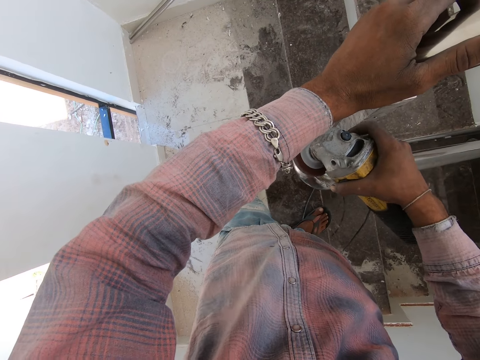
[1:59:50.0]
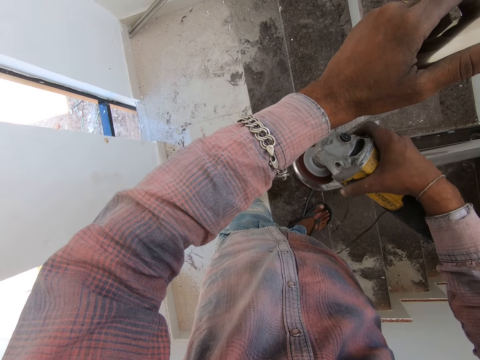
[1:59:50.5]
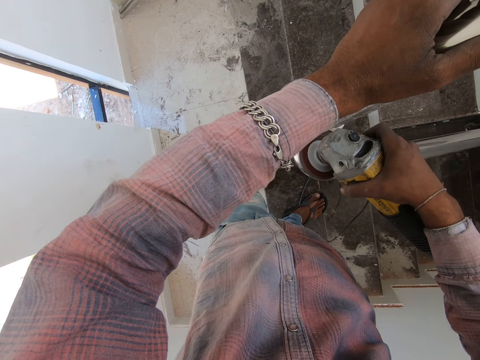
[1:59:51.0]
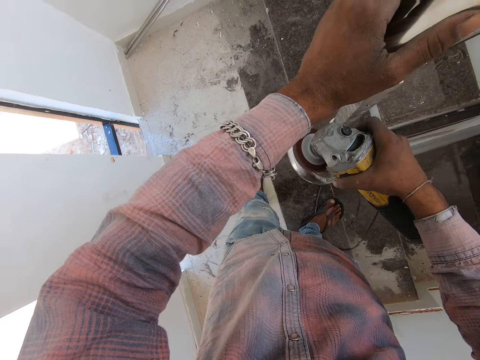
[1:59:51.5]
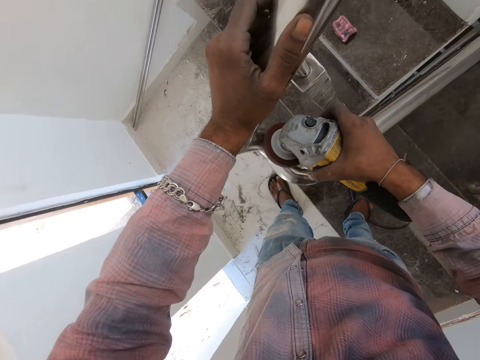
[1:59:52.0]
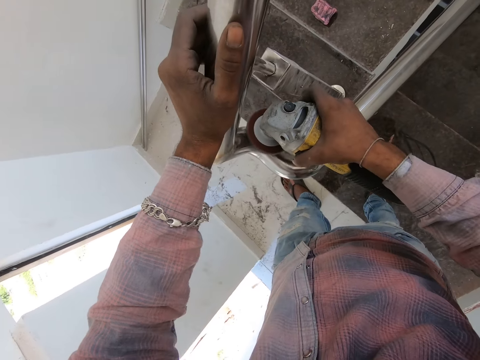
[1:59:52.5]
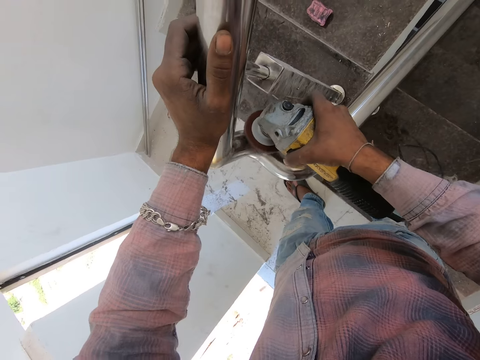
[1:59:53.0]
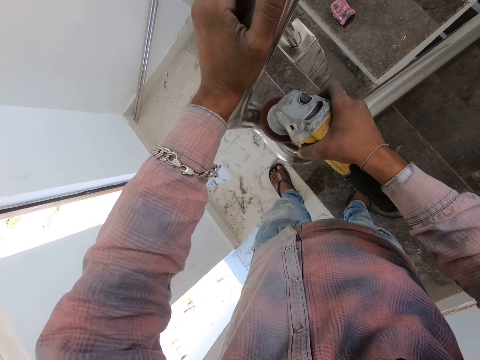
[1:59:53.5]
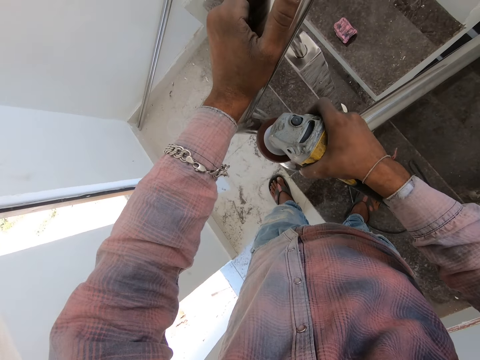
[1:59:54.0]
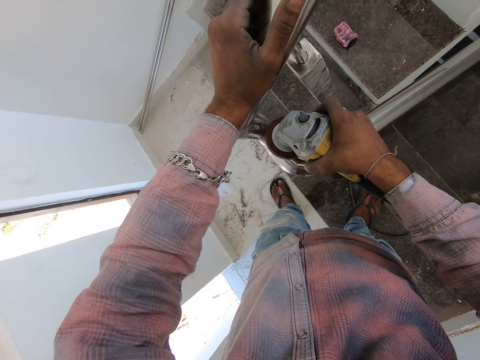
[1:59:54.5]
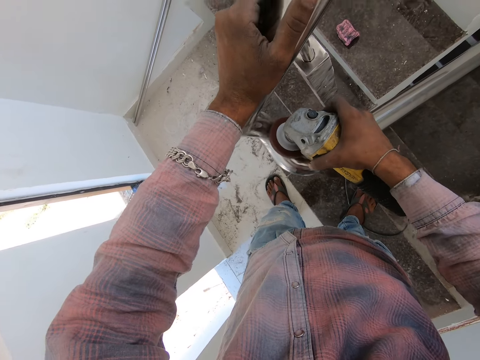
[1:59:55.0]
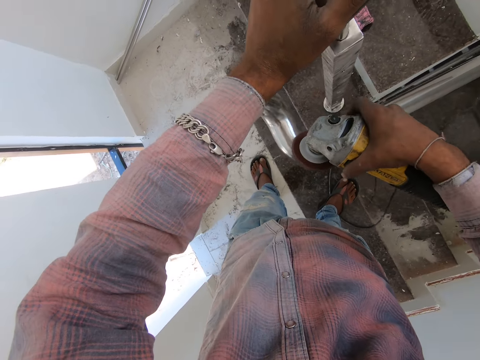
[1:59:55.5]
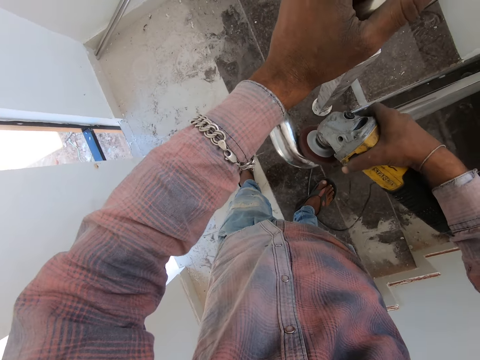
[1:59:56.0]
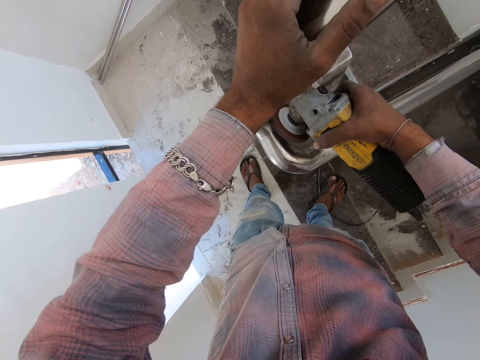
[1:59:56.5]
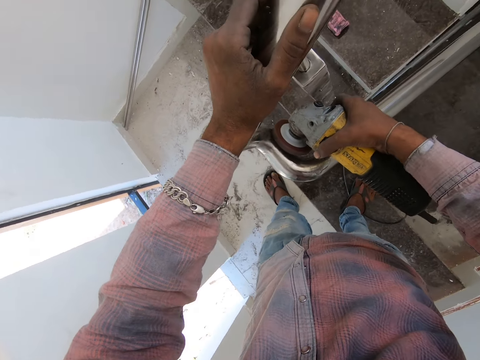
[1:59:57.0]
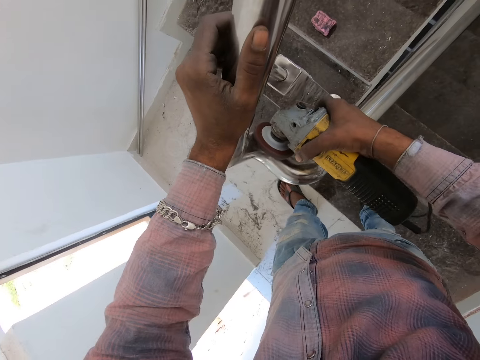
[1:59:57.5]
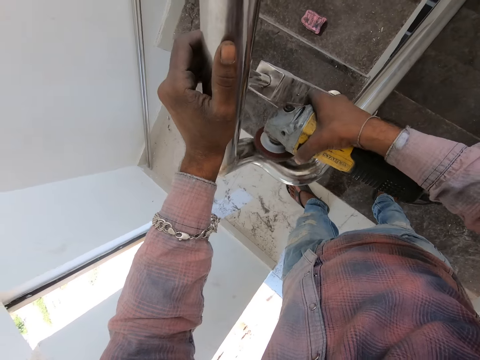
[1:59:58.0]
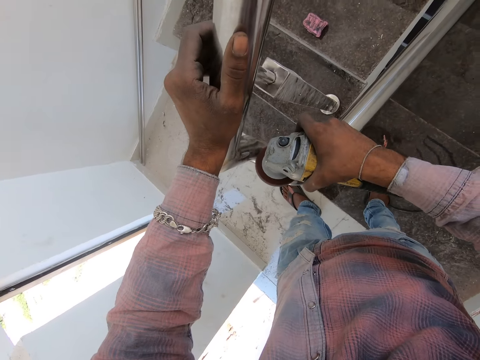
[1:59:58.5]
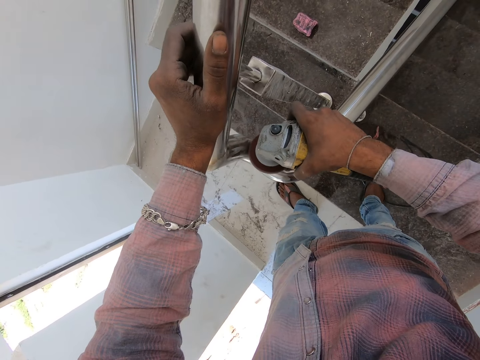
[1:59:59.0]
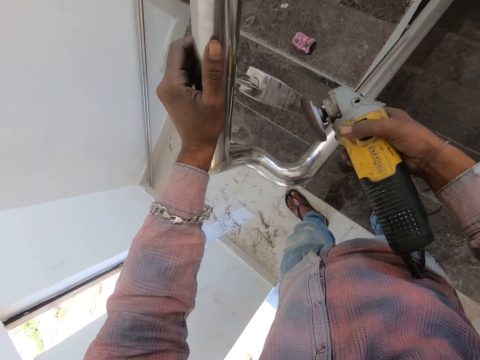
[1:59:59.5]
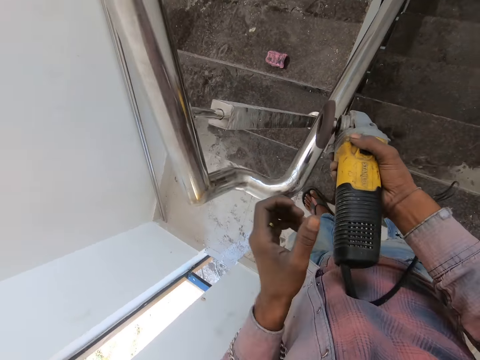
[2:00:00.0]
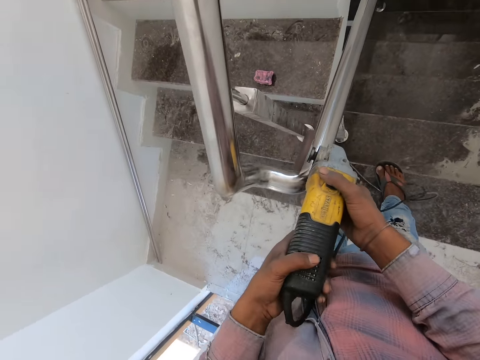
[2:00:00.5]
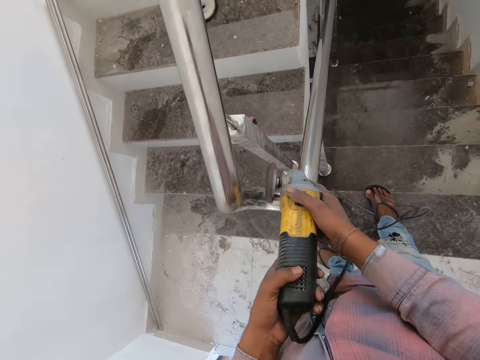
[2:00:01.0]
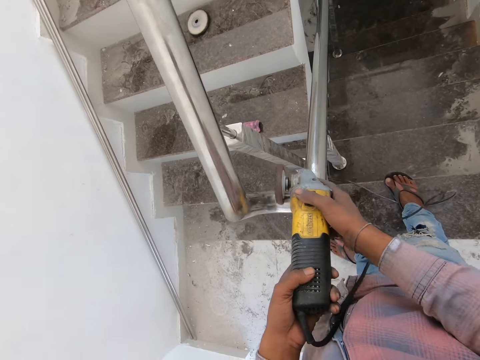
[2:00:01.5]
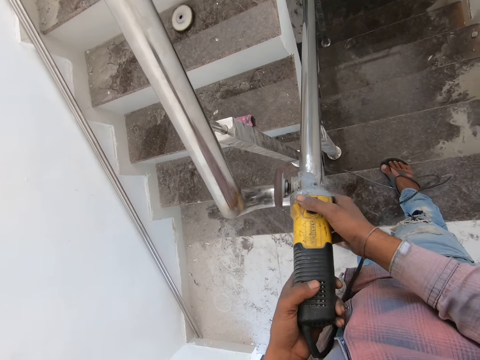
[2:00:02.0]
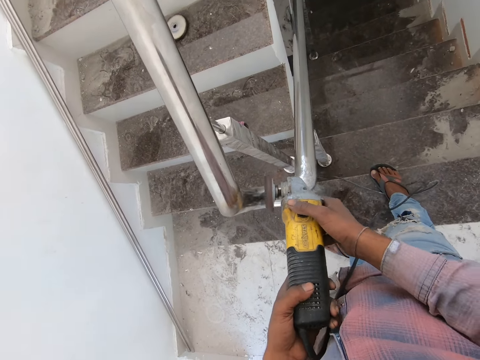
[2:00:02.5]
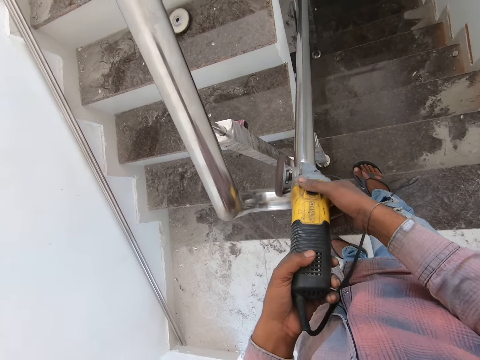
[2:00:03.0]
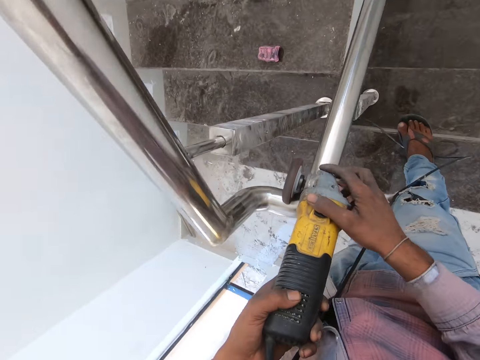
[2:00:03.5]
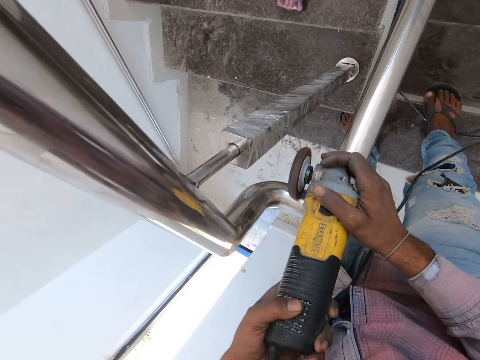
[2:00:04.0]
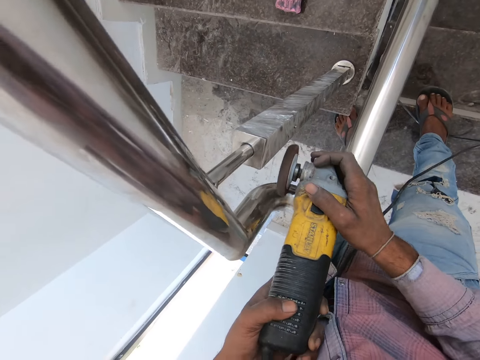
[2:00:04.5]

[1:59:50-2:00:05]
The camera wearer holds the angle grinder with both hands. They polish the steel using the angle grinder.

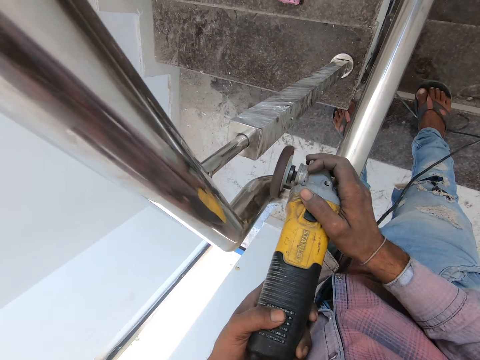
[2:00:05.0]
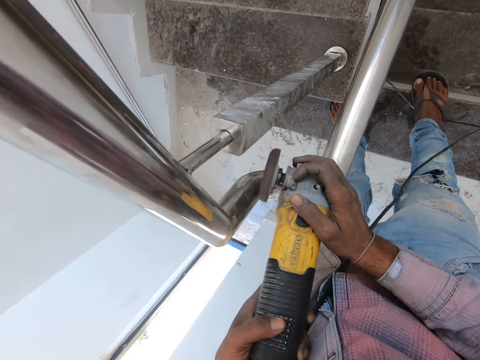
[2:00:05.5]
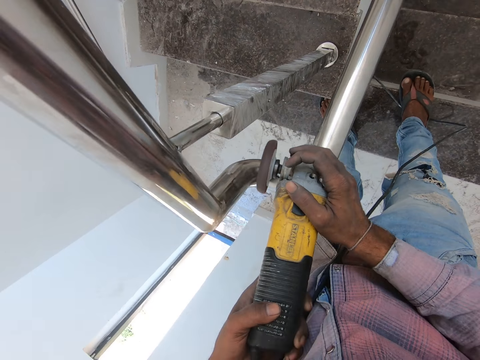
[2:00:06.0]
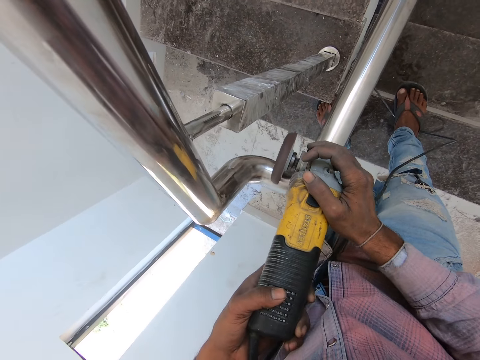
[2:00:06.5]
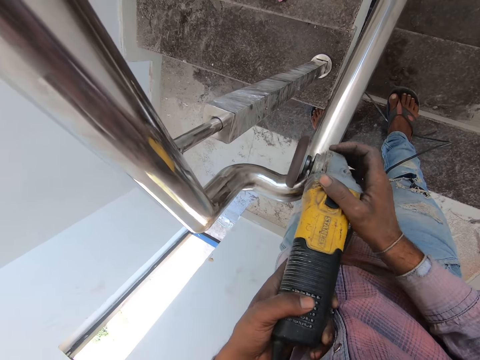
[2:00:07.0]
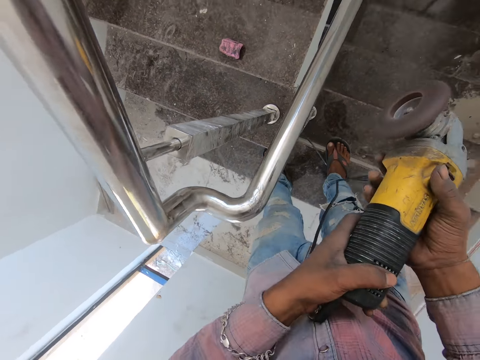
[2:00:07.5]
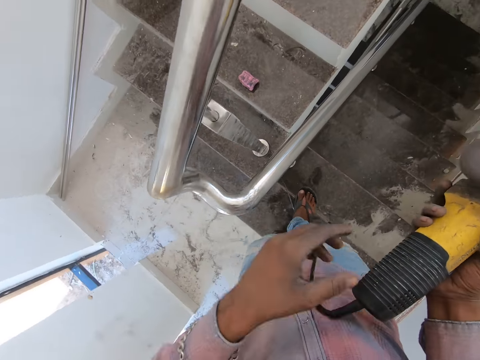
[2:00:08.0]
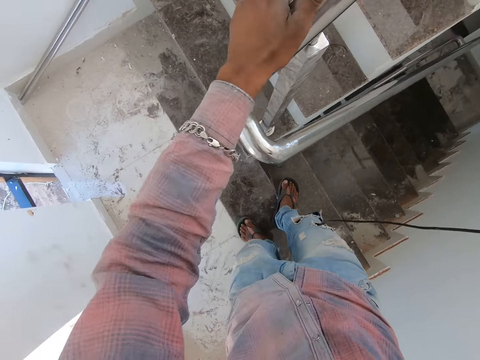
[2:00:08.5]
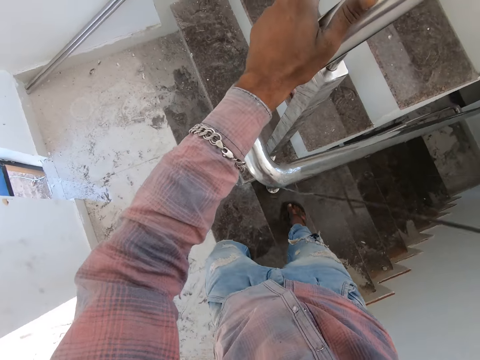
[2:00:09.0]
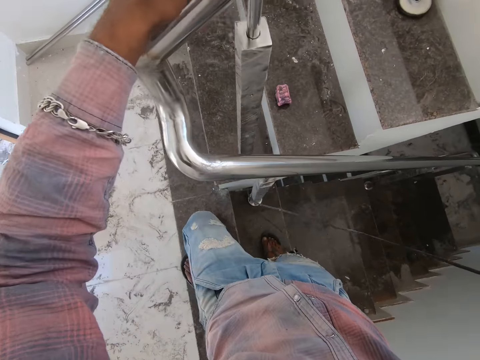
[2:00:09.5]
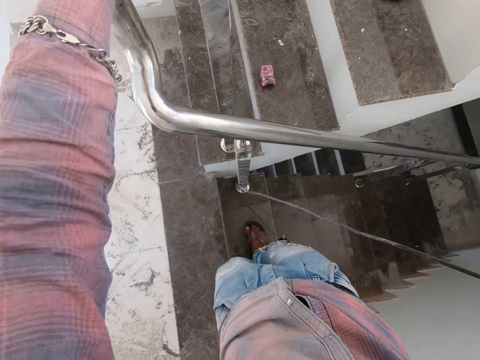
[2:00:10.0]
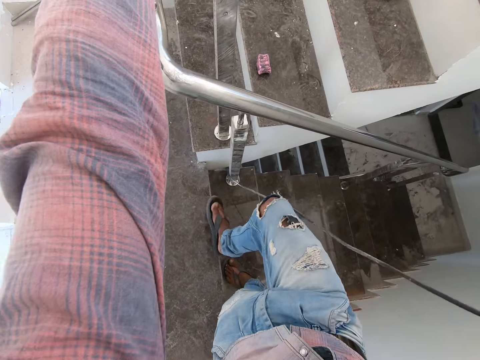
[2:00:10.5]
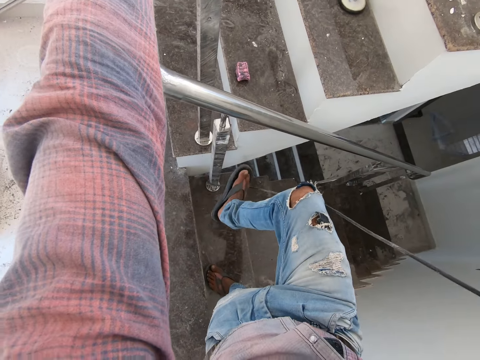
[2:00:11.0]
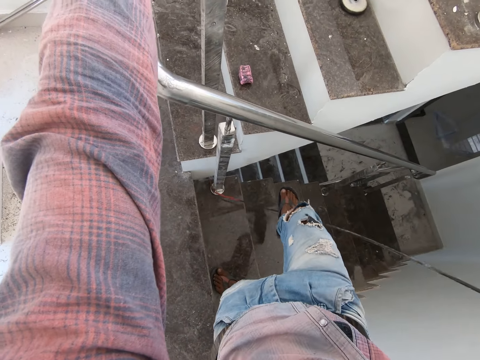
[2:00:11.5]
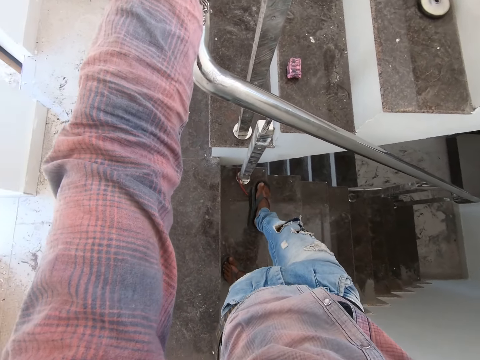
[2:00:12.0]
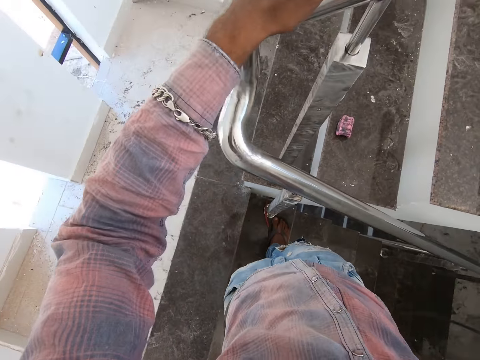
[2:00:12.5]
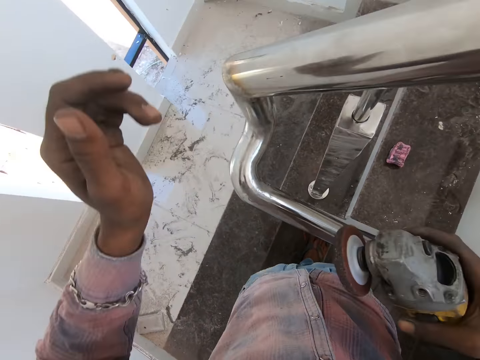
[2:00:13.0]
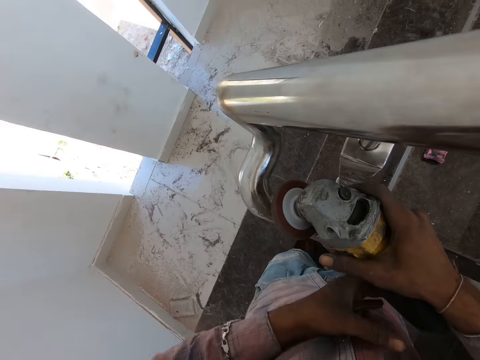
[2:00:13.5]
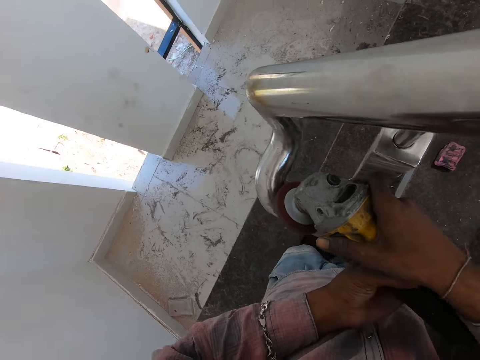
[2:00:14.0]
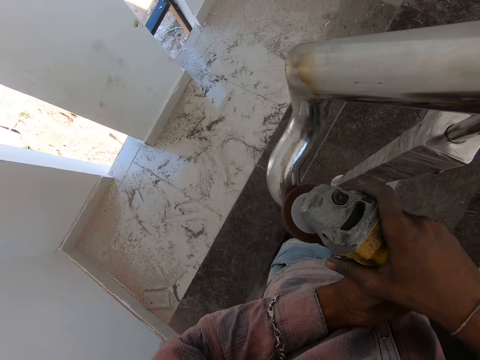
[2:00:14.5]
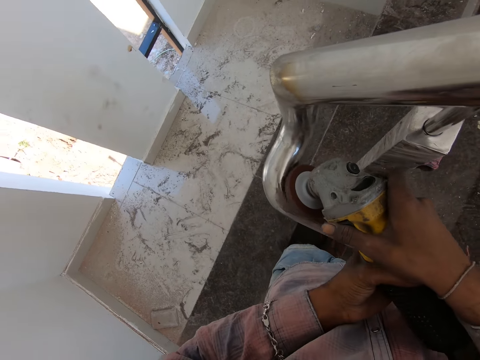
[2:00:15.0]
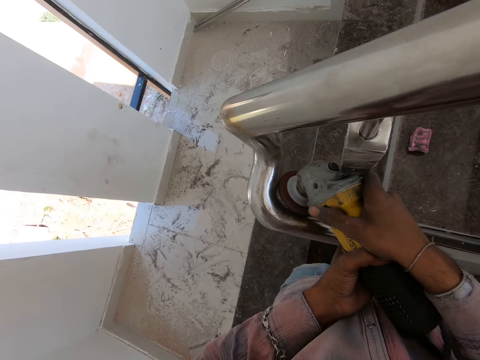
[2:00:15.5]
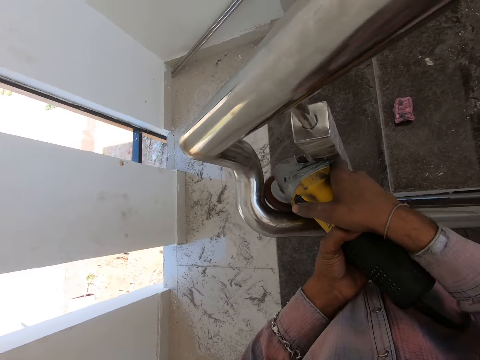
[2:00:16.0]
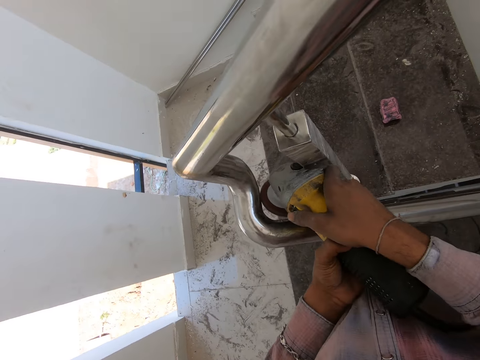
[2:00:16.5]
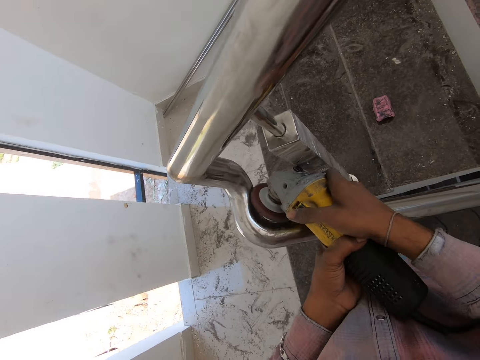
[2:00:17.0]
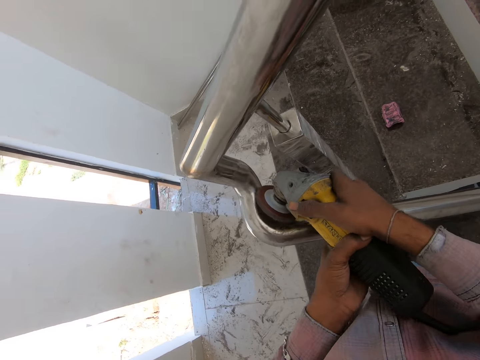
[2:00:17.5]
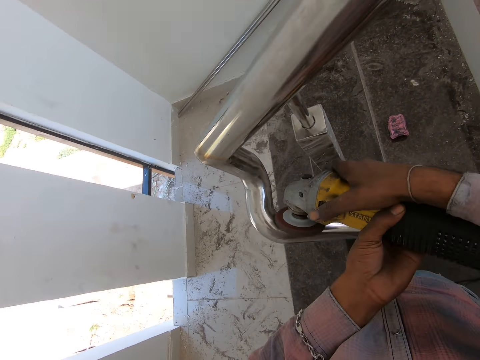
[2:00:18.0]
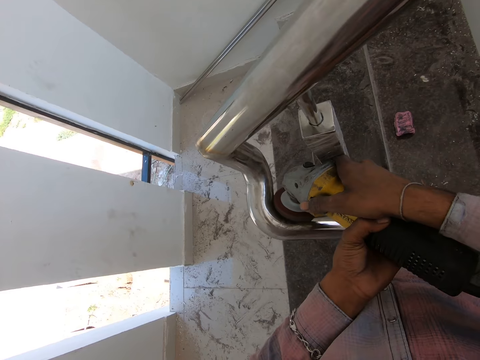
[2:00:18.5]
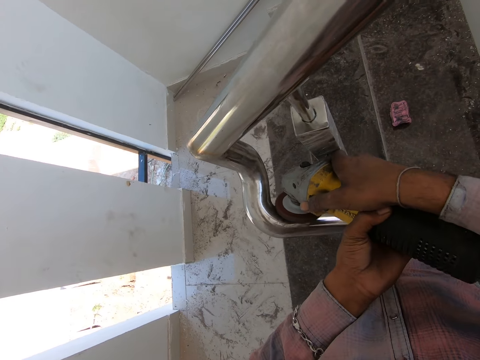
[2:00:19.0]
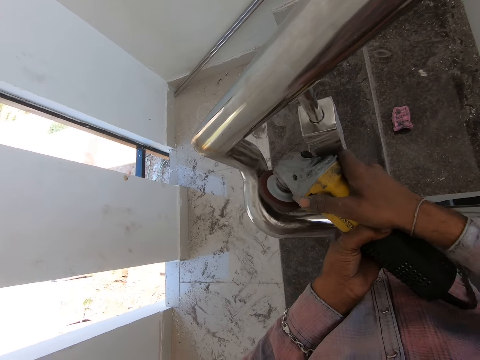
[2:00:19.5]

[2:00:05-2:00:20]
The camera wearer removes the angle grinder from the steel. They hold the steel with the left hand. They descend the stair with the right leg. They pull the cable with the leg. They step onto the wire with the right foot. They hold the angle grinder with both hands. They polish the steel using the angle grinder.
